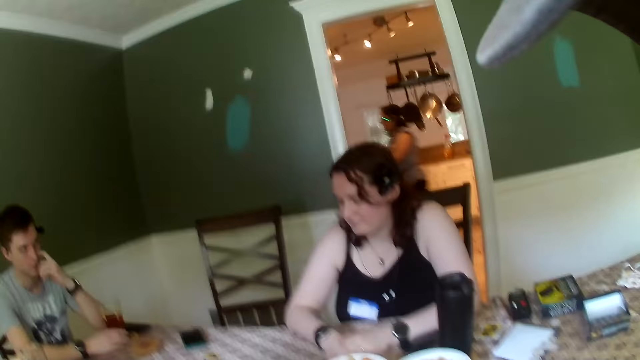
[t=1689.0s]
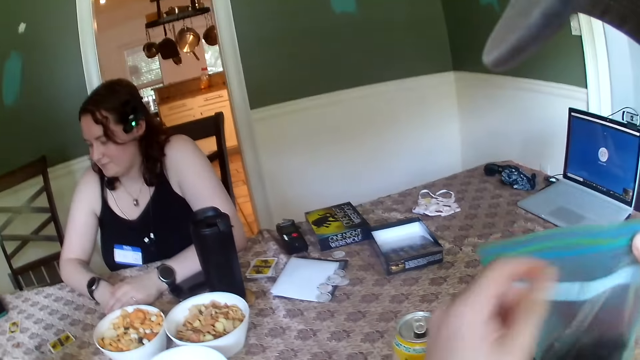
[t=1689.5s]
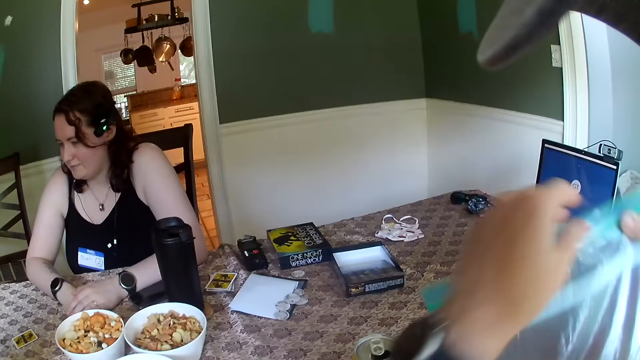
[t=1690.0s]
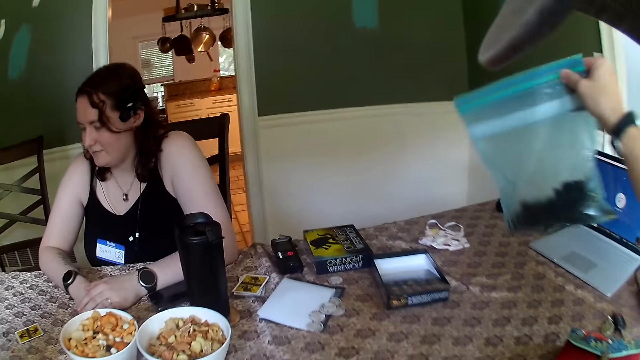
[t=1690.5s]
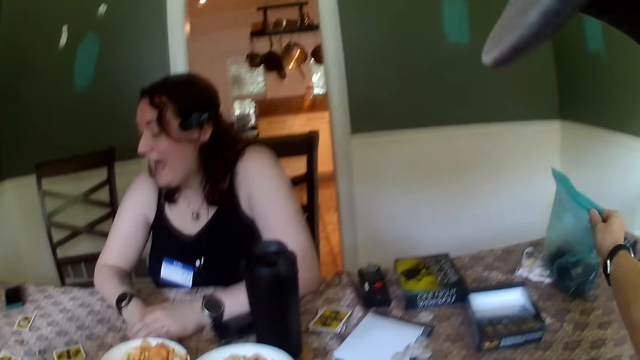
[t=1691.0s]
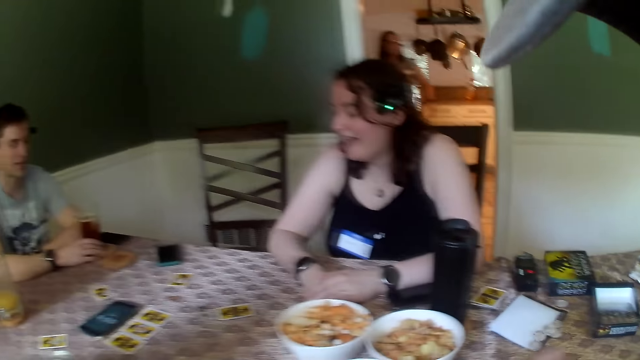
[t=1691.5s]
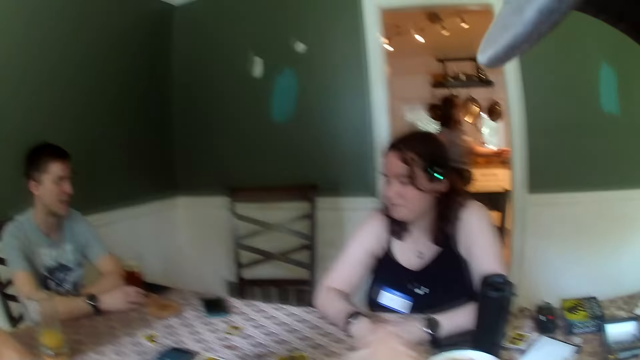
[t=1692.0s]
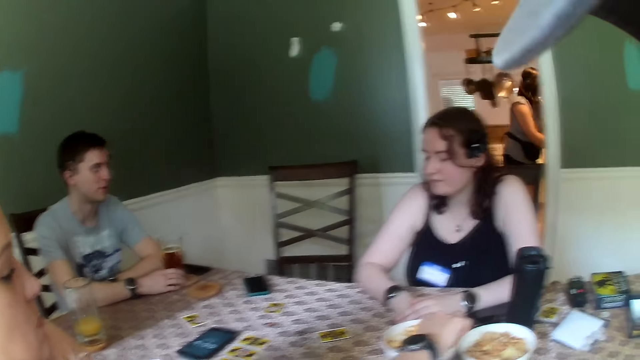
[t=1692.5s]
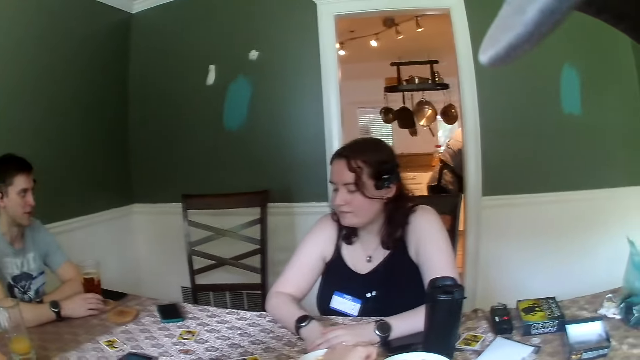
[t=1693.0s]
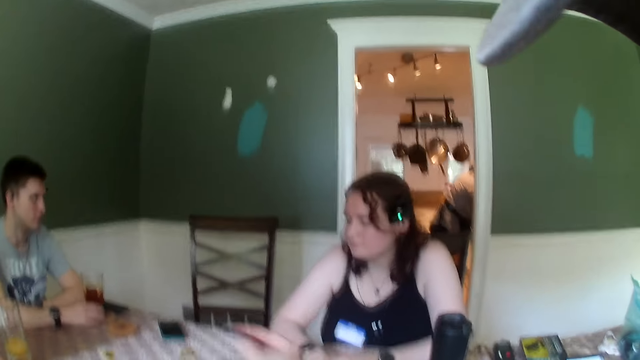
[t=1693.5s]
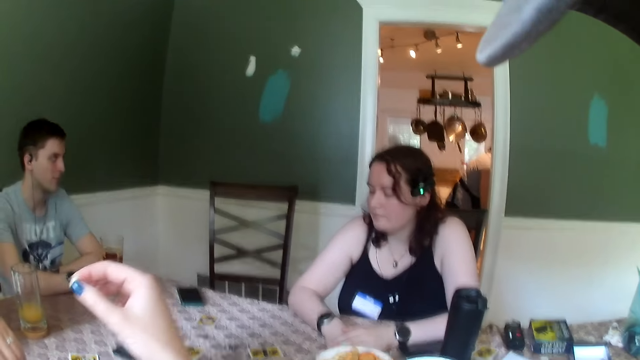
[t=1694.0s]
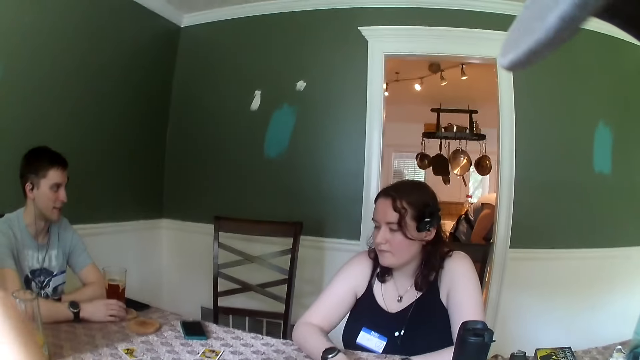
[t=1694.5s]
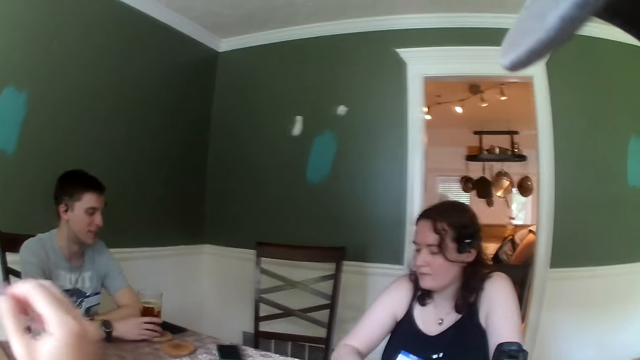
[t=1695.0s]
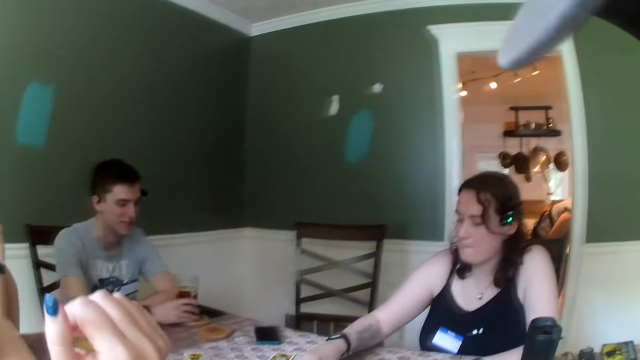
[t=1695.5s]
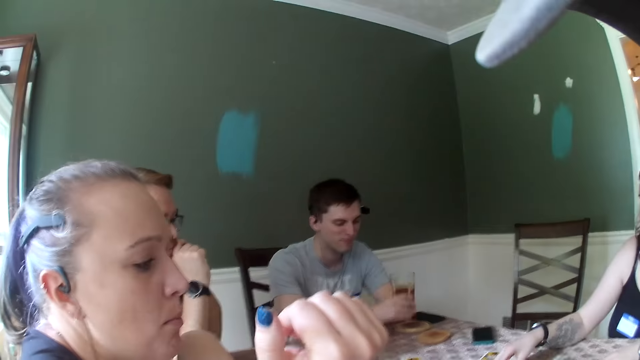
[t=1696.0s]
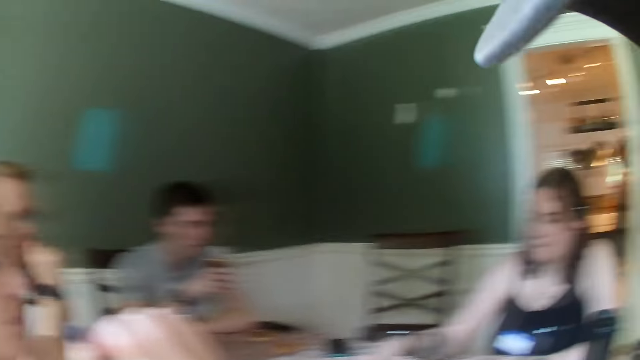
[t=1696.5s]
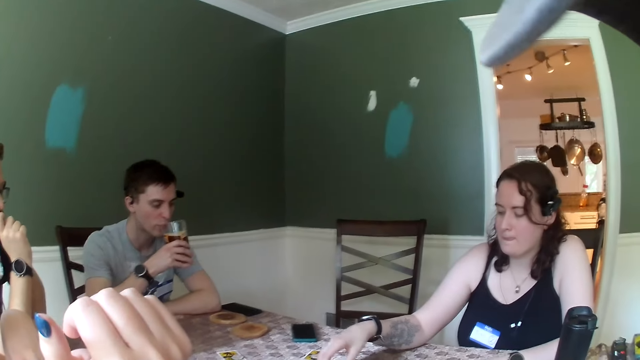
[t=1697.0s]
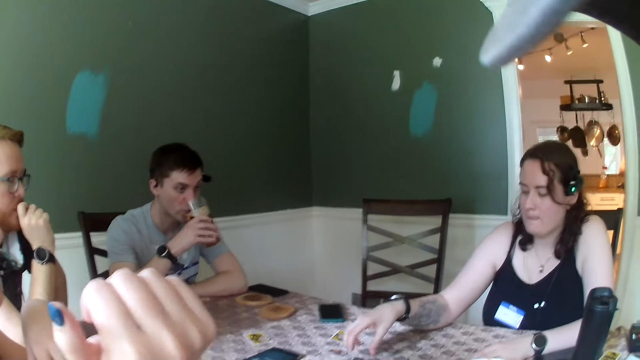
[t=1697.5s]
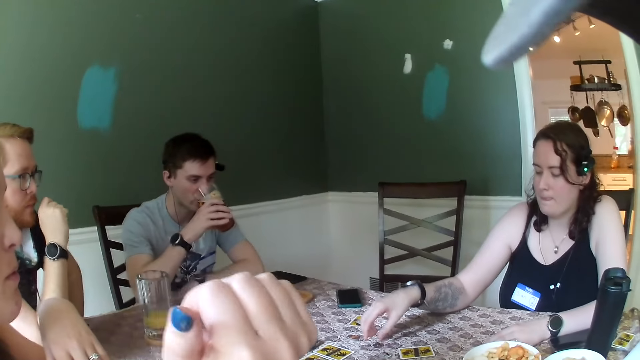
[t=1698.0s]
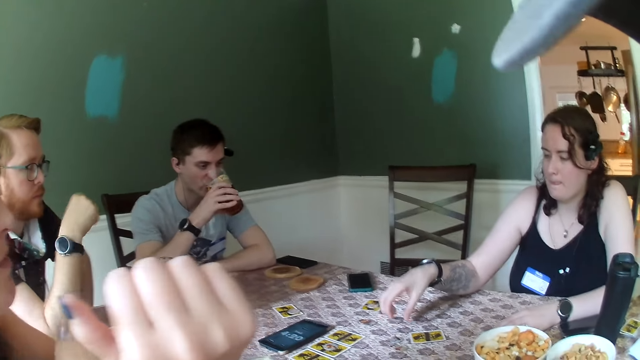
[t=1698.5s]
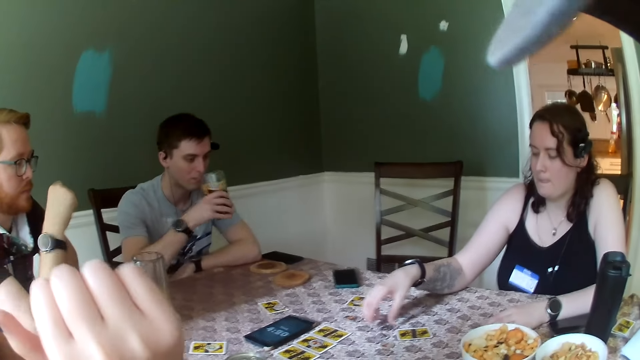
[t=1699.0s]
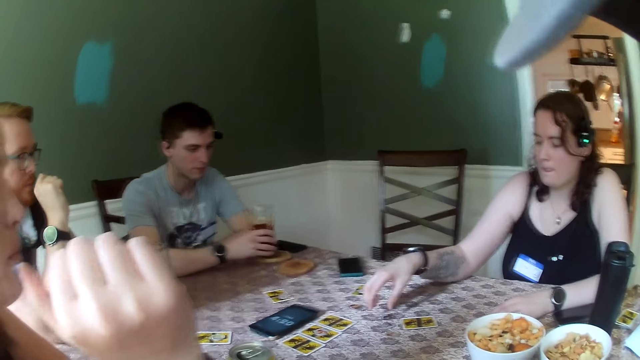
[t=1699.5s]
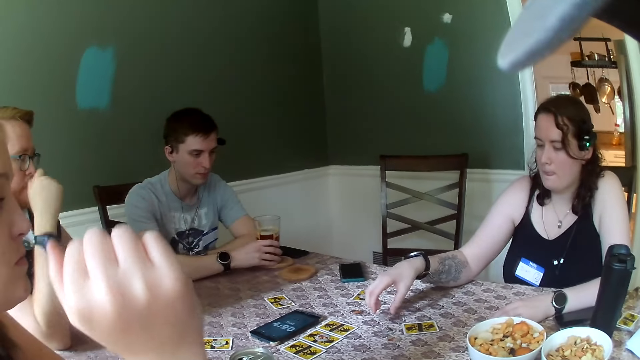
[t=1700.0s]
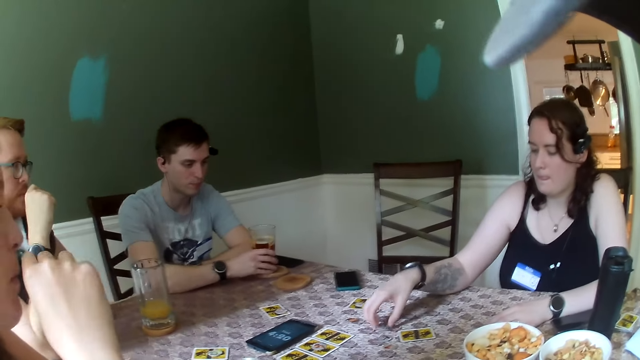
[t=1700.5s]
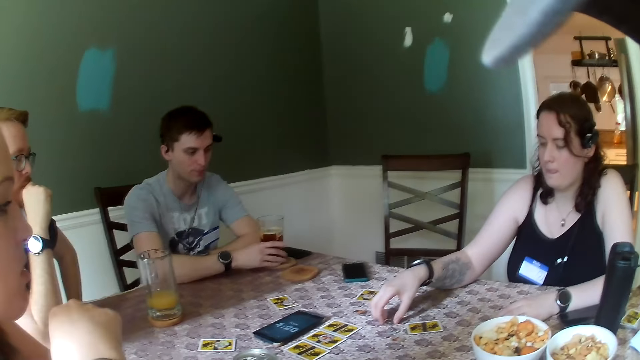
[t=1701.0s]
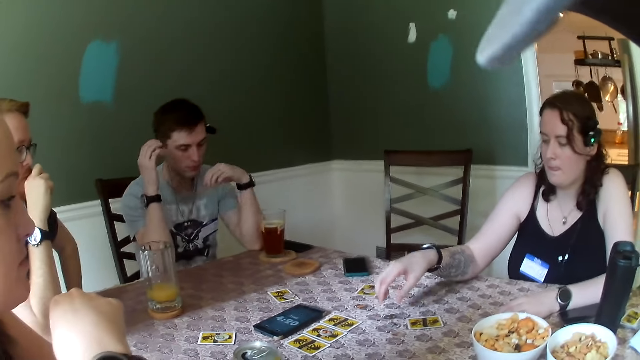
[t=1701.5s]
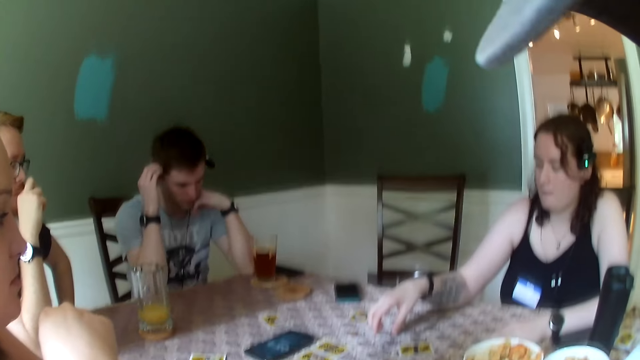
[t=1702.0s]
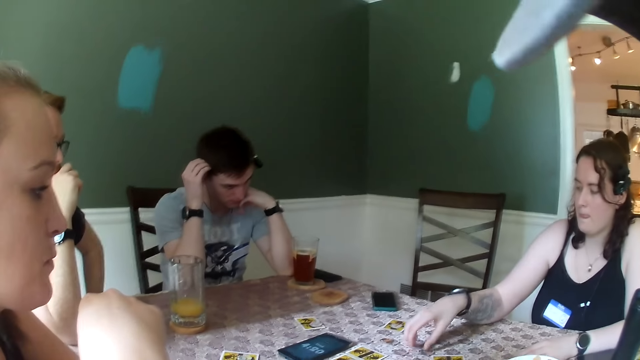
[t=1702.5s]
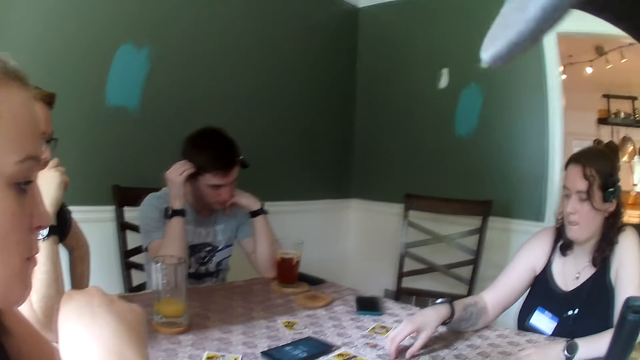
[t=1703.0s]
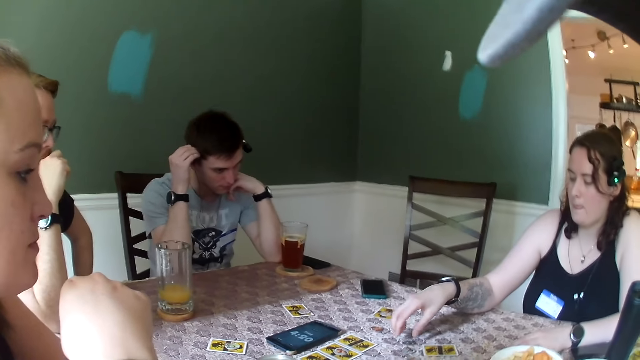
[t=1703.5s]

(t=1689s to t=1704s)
The man touches a glass of juice on a coaster on the table with his right hand. The camera wearer carries the bag from the table with his right hand and closes the bag tightly with his left hand. He drops the polythene bag in his right hand on the table. The woman picks a piece of cheese balls from the bowl on the table with her right hand and eats the piece of cheese ball in her right hand. The man carries the glass of juice in his right hand from the coaster on the table and drinks from the glass of juice in his right hand. Another woman picks a token from the table with her right hand and drops the token in her right hand on the table. A woman moves the role token.

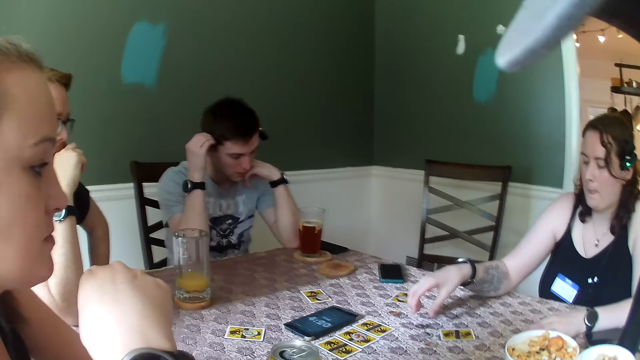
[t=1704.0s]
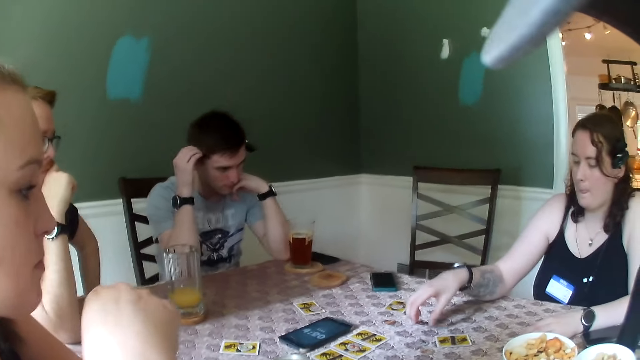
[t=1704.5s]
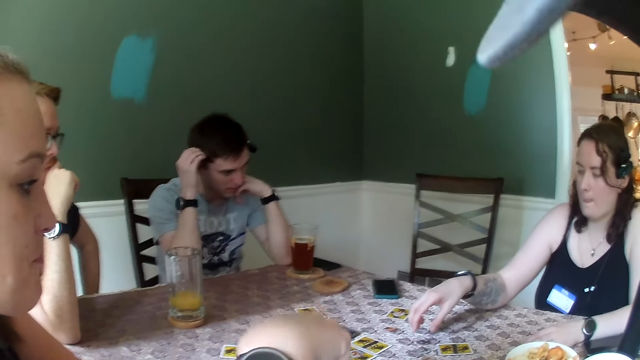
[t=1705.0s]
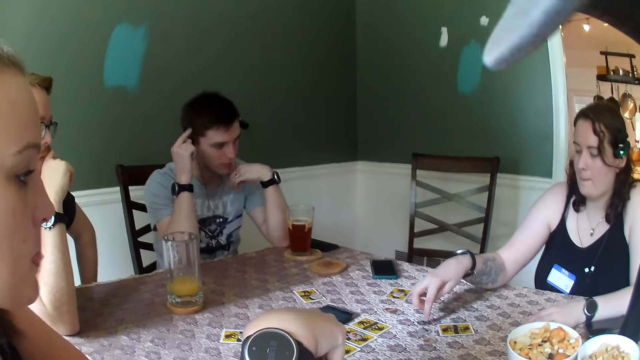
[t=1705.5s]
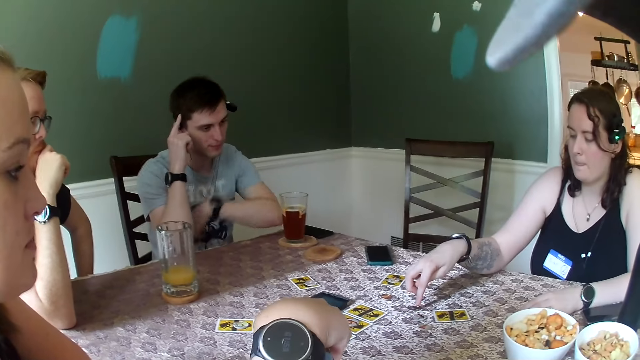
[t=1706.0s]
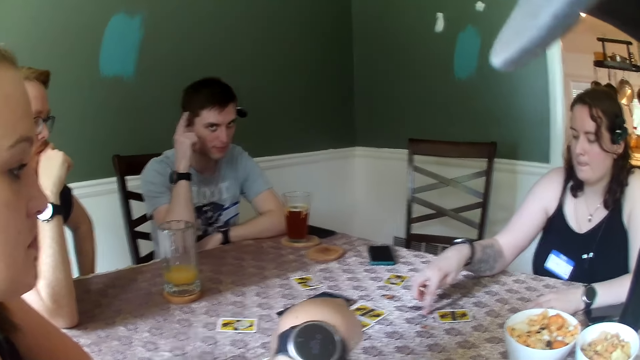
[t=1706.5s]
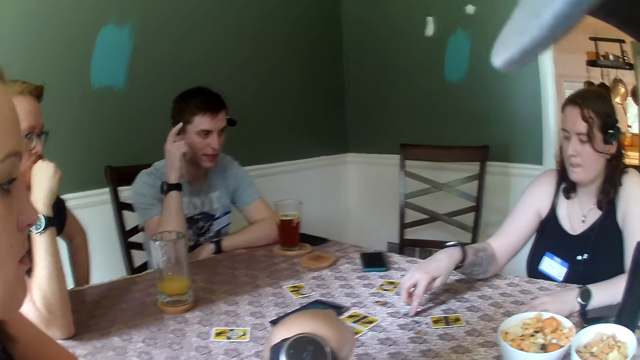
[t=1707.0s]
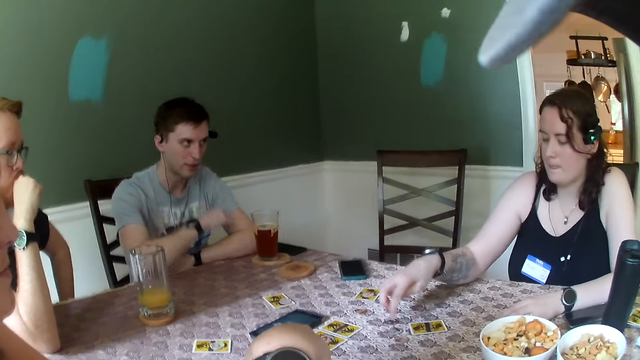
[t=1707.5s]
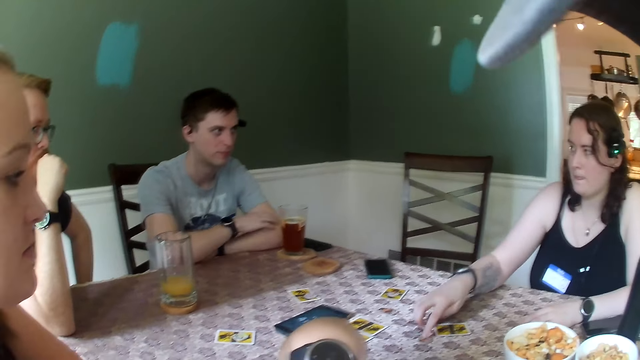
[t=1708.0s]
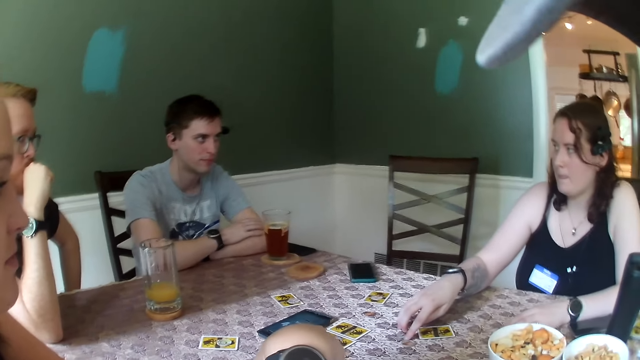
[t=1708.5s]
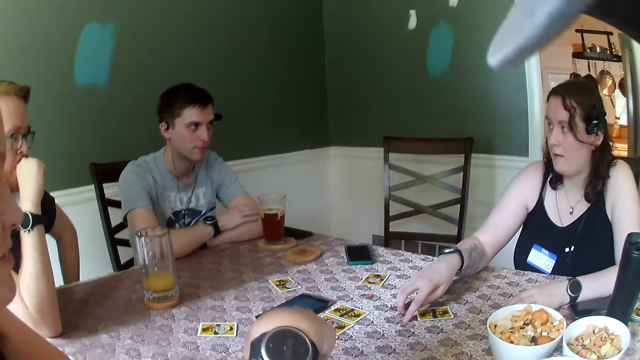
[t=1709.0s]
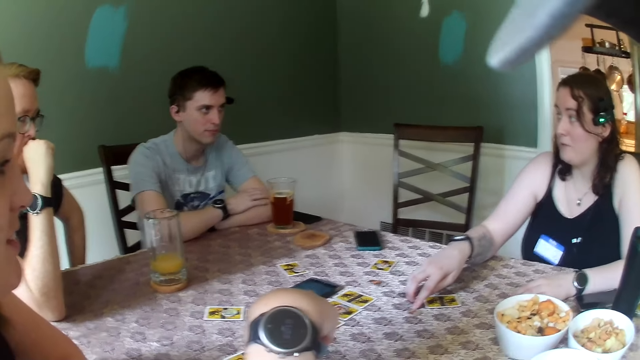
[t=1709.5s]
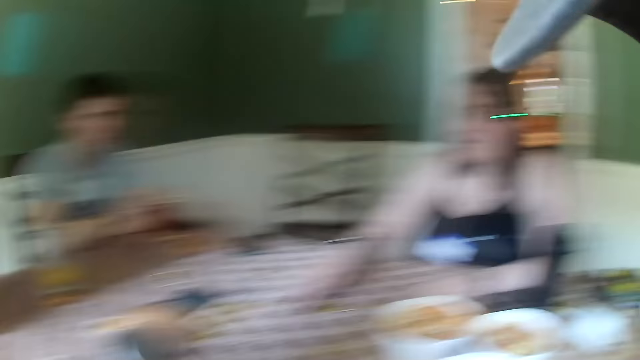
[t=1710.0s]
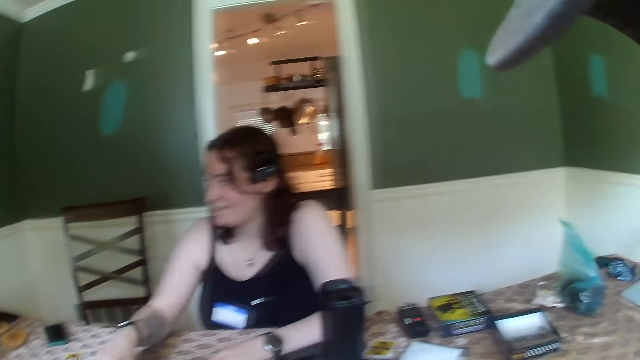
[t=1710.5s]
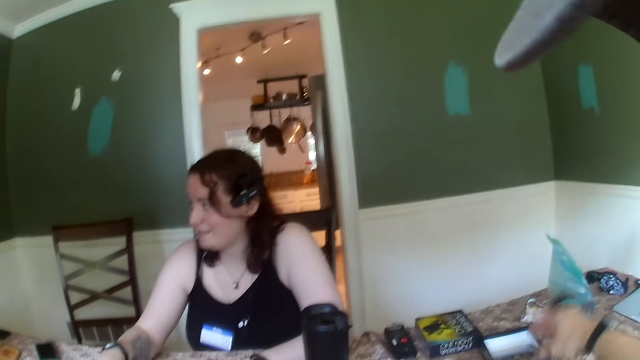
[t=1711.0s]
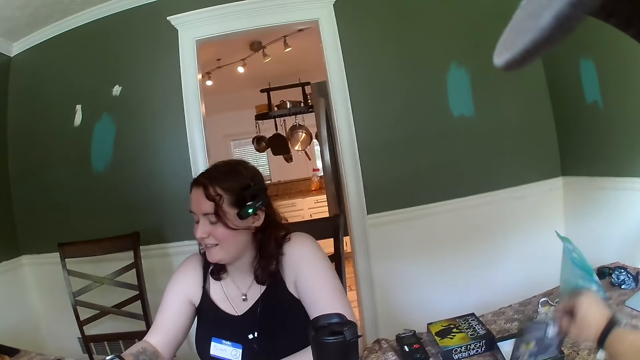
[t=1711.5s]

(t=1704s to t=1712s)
The woman moves the tokens on the table with her right hand. The camera wearer picks up a pamphlet on the table with his right hand.
